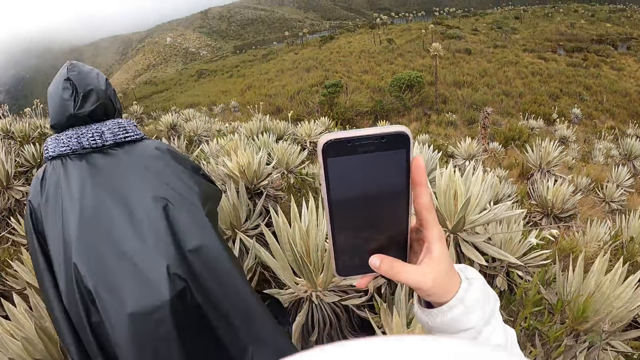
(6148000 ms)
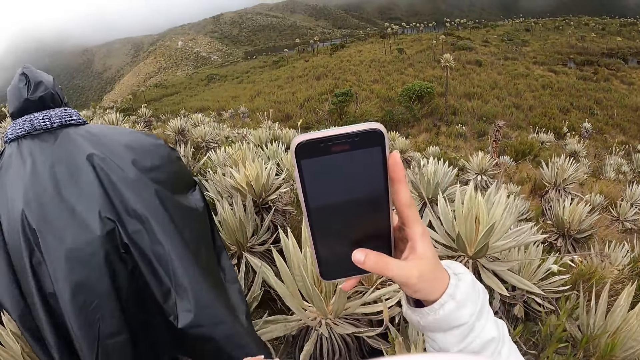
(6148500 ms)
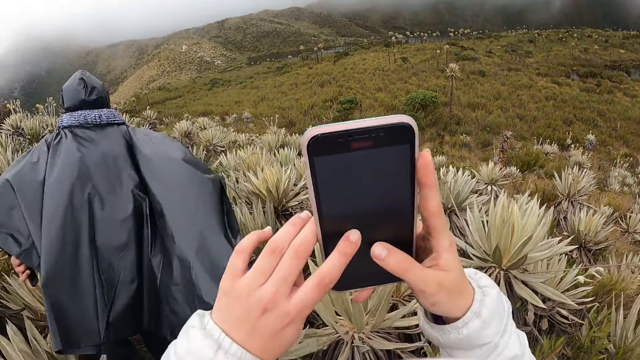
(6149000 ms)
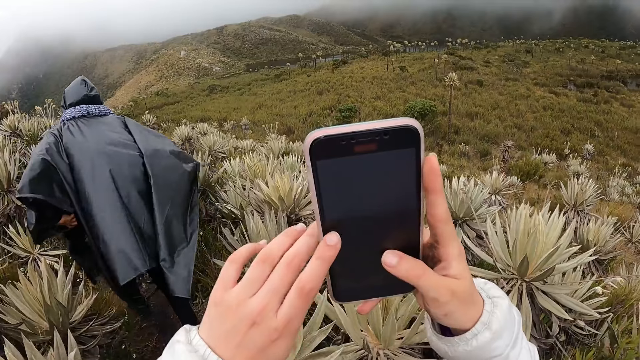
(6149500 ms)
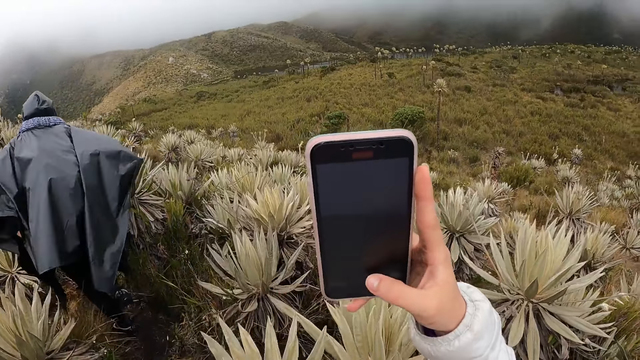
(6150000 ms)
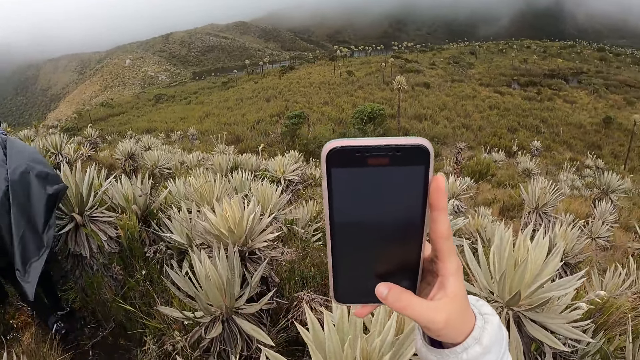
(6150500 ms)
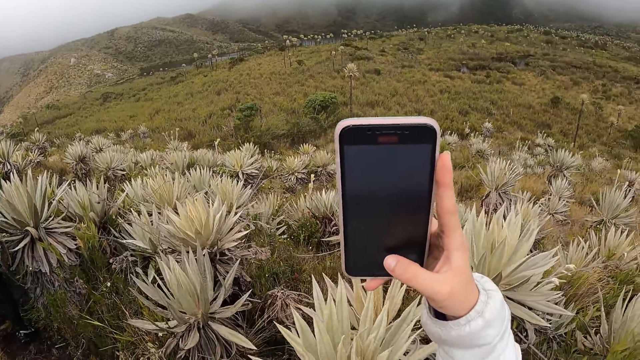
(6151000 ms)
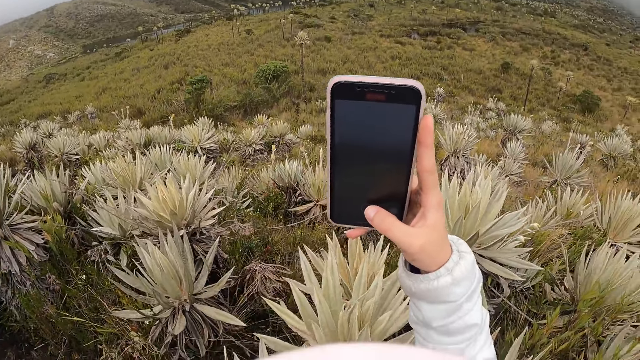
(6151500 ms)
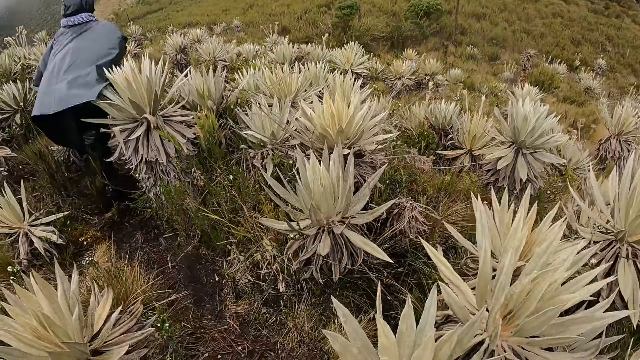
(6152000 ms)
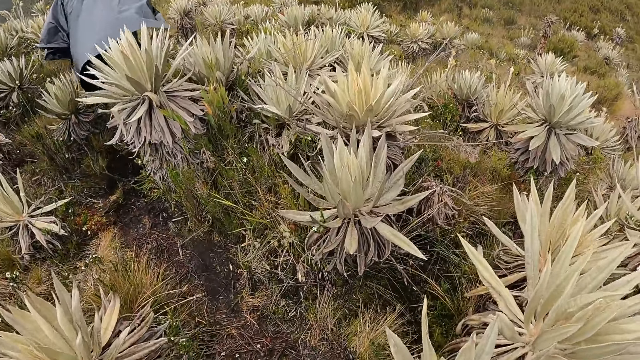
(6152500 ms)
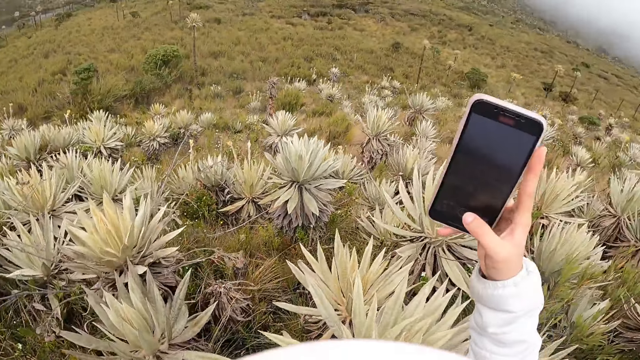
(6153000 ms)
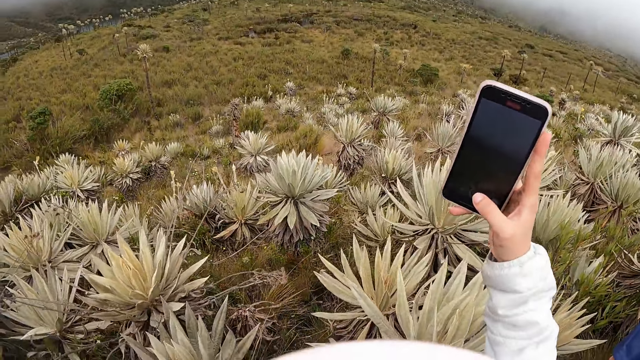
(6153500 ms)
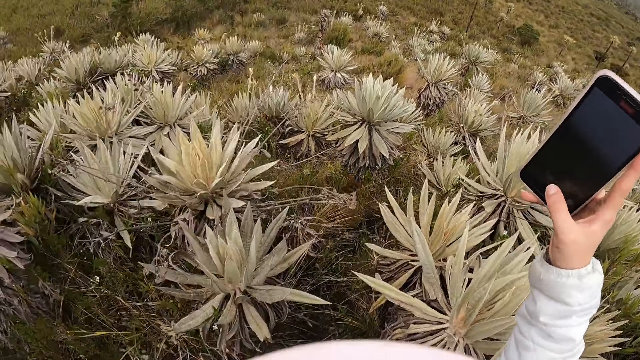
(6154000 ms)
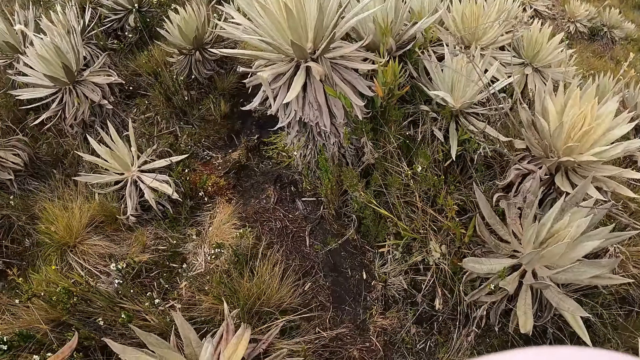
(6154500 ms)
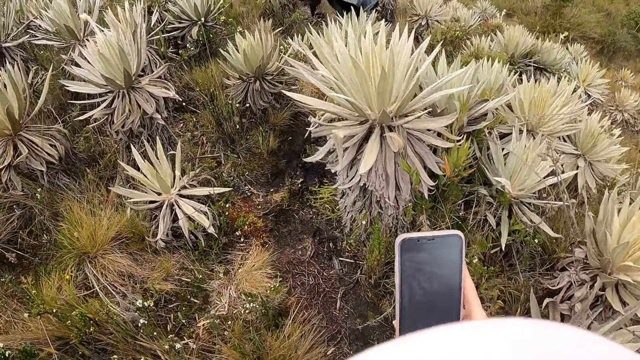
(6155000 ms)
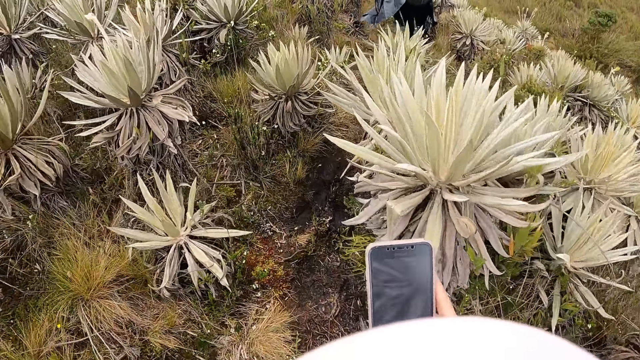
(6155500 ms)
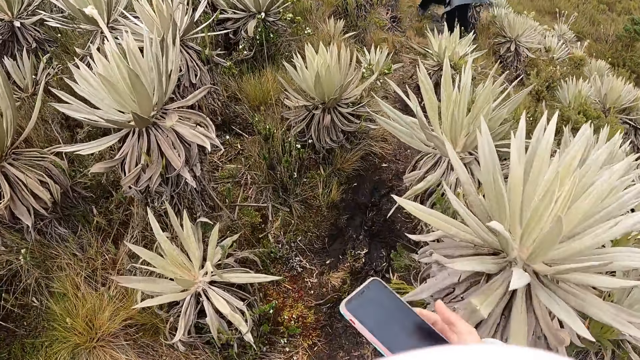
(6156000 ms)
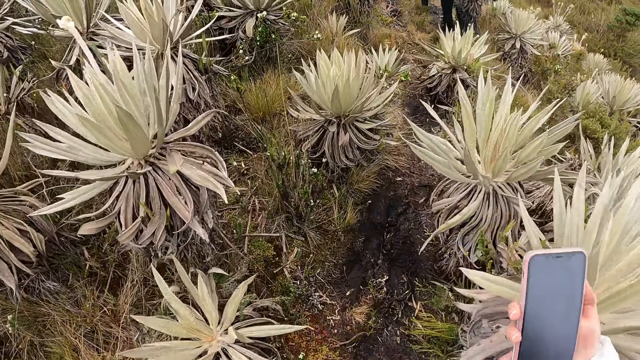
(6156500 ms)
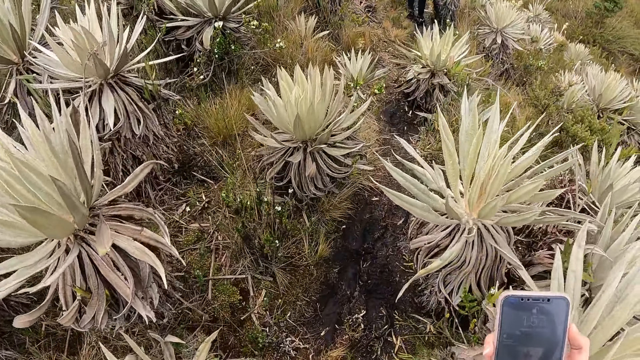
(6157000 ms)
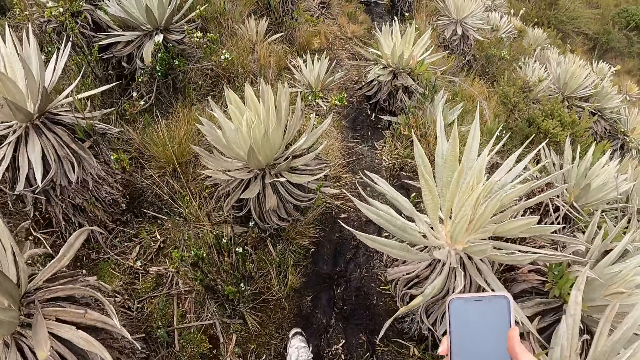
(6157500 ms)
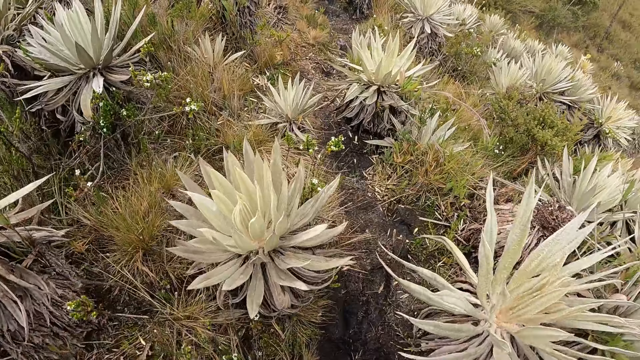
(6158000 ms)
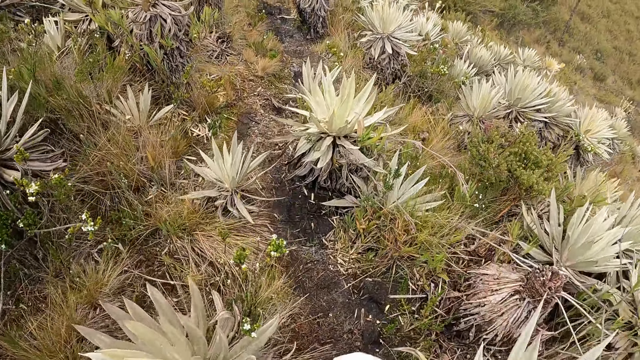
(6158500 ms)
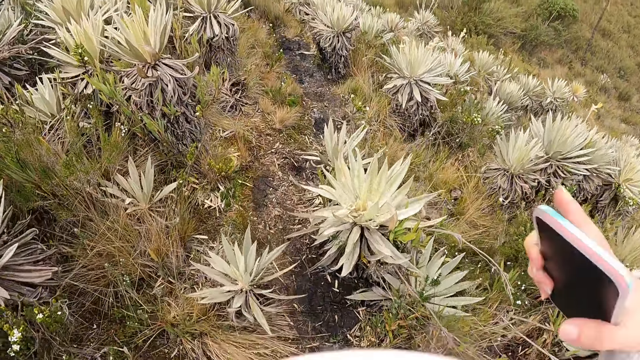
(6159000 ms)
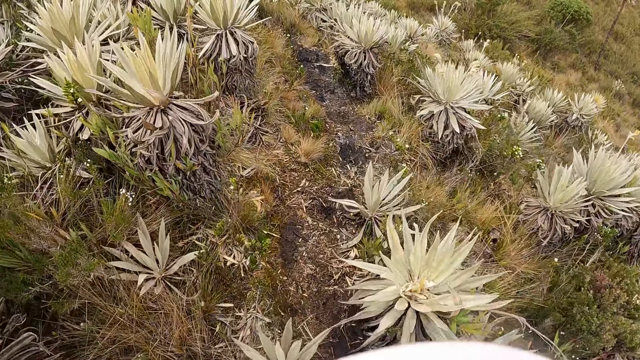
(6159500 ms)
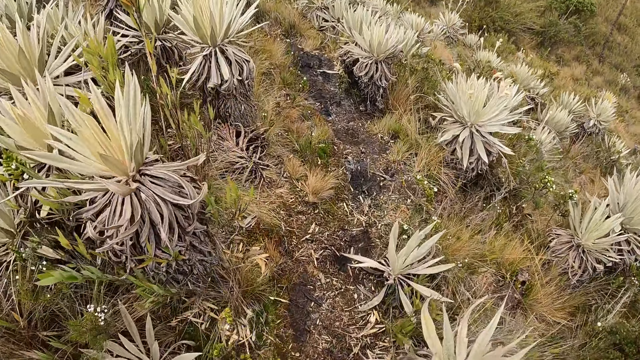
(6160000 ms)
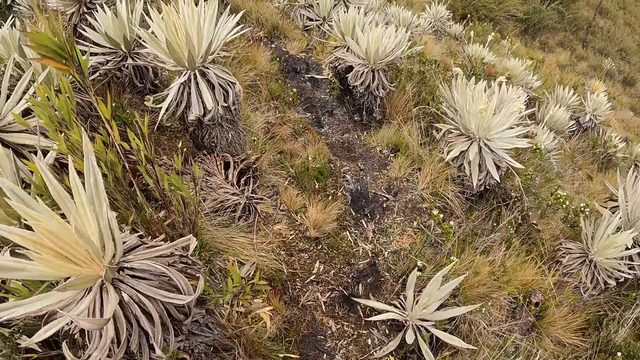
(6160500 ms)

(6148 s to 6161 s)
The camera wearer operates the phone with both hands. She records video with the phone. She holds the phone with her right hand. She walks outside.

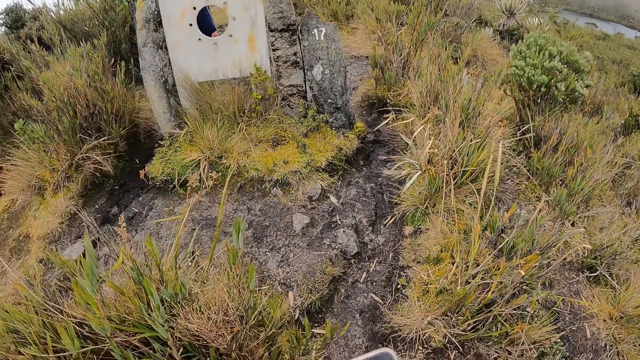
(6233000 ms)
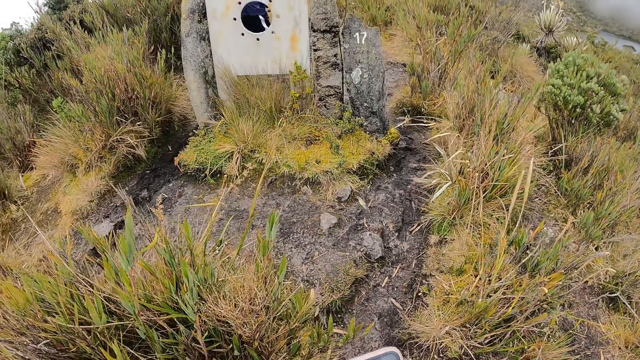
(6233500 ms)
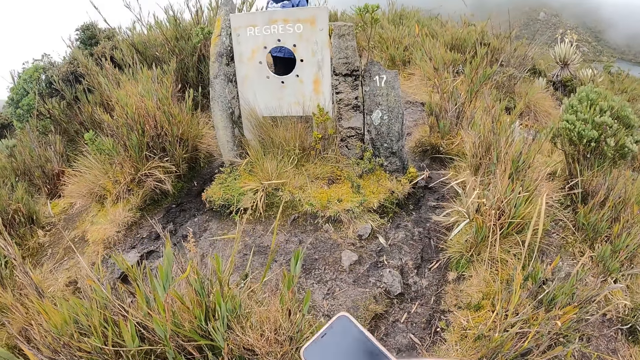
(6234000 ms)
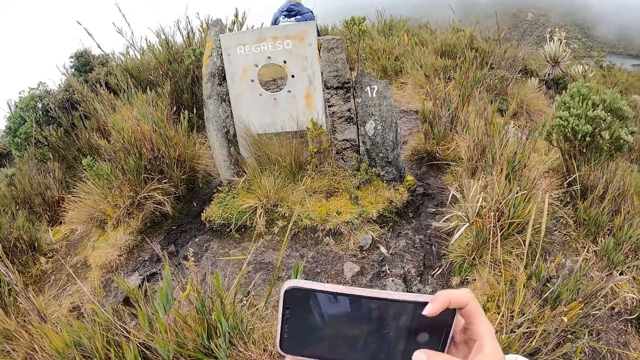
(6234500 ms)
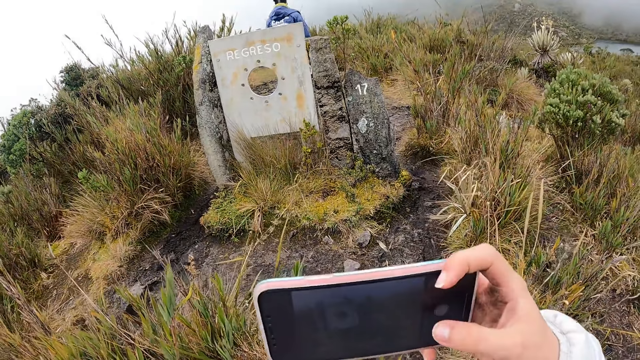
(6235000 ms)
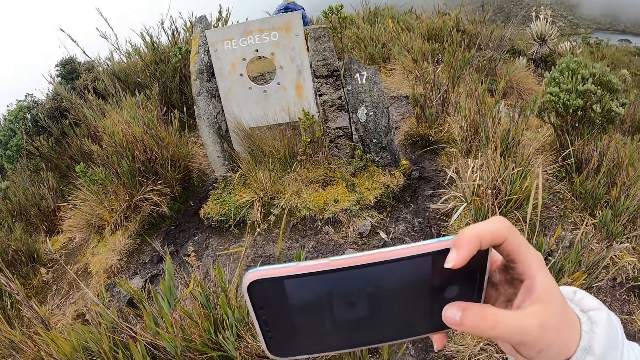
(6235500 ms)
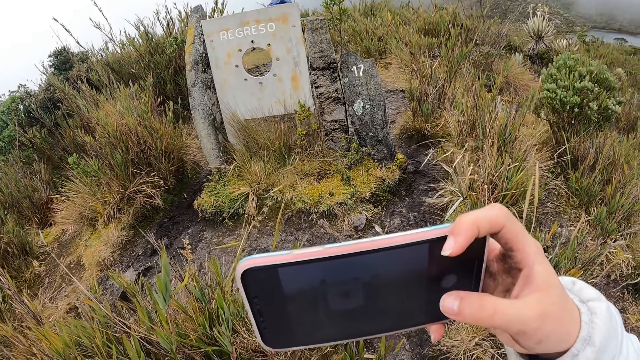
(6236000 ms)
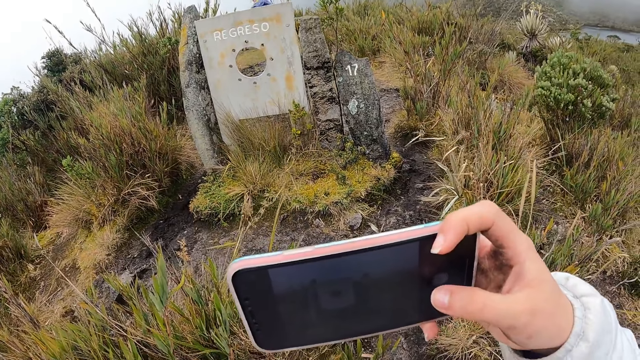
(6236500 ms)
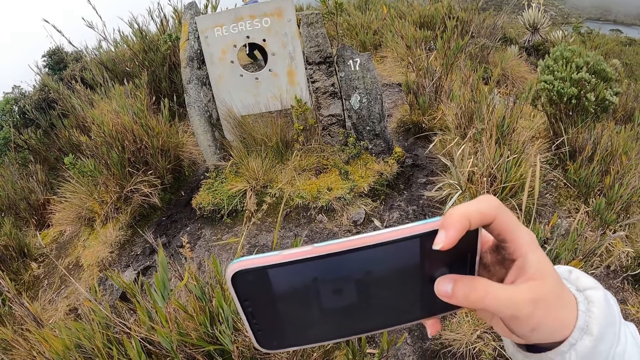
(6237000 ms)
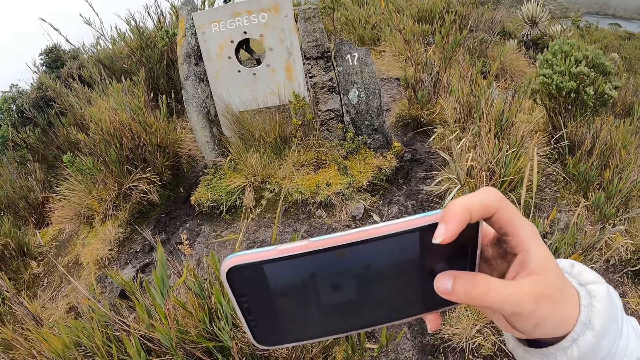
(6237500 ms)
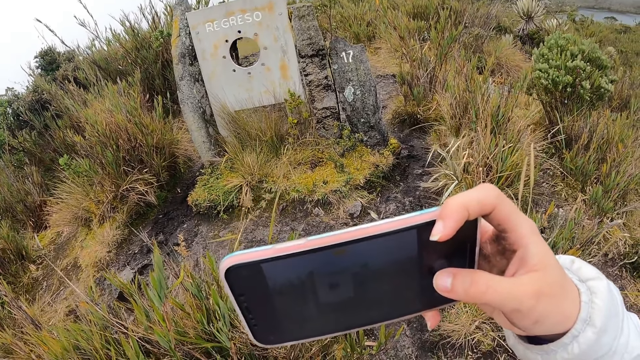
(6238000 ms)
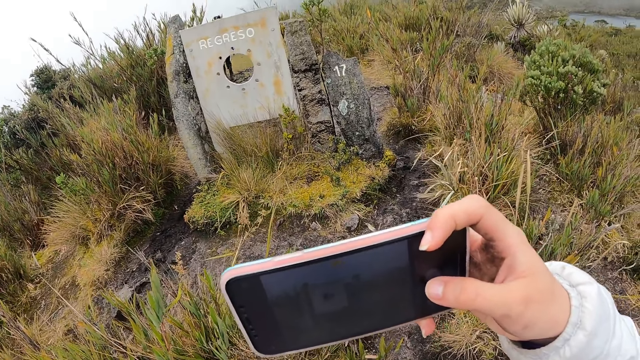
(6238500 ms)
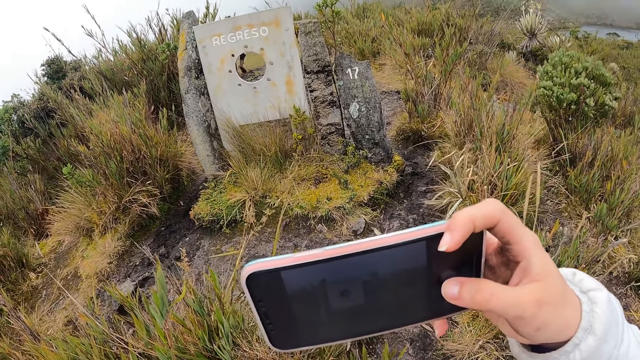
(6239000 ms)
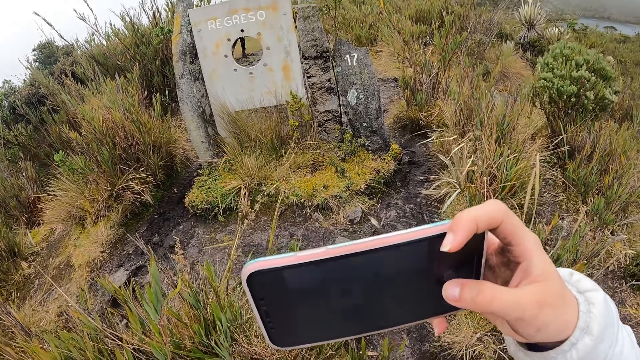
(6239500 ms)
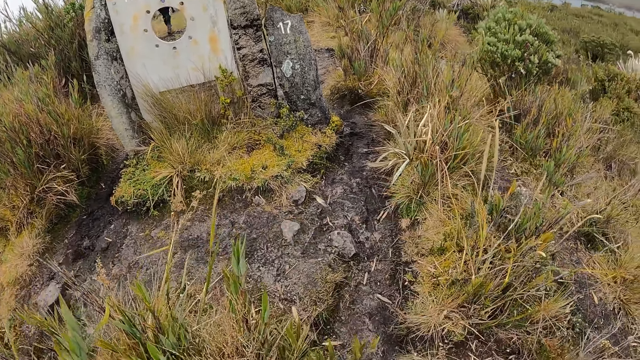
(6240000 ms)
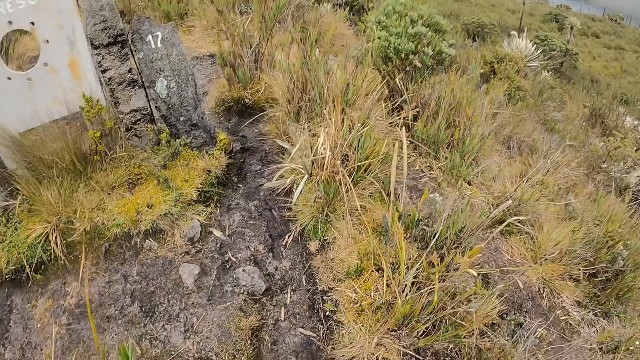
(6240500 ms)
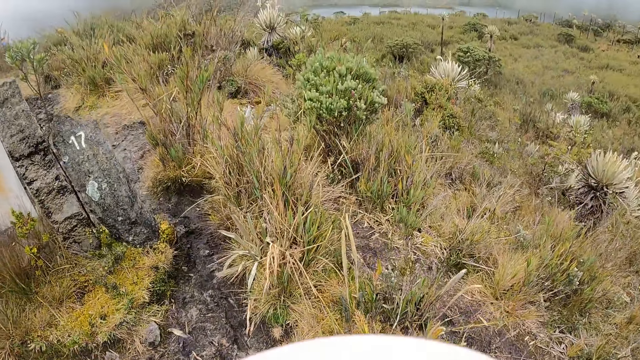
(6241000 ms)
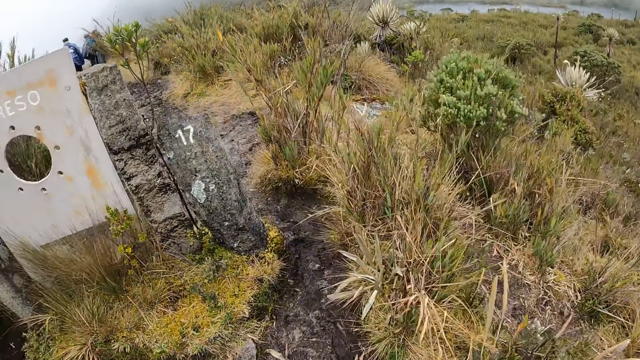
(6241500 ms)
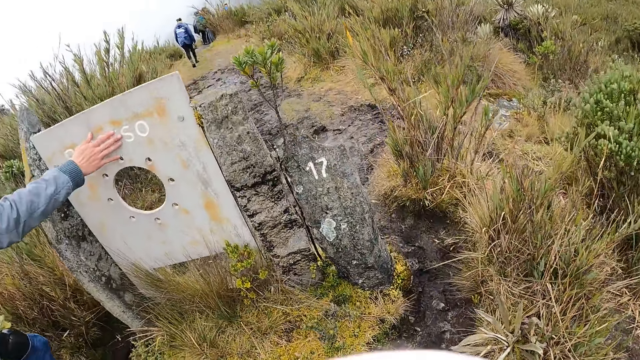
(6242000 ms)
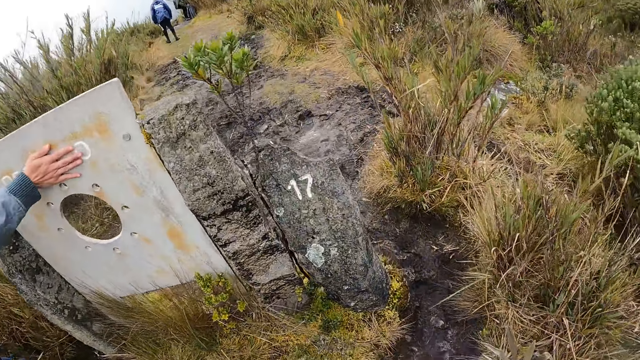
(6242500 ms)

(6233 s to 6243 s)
The camera wearer holds a phone with her right hand. She takes a picture of a structure with the phone in her right hand. A man touches a slab with his right hand.
